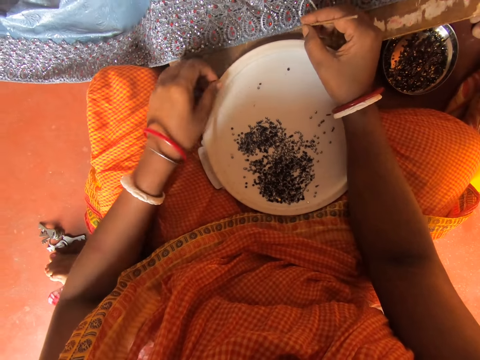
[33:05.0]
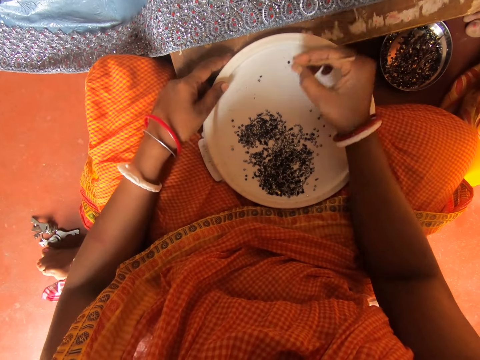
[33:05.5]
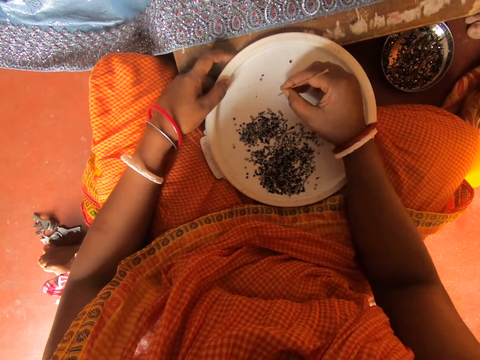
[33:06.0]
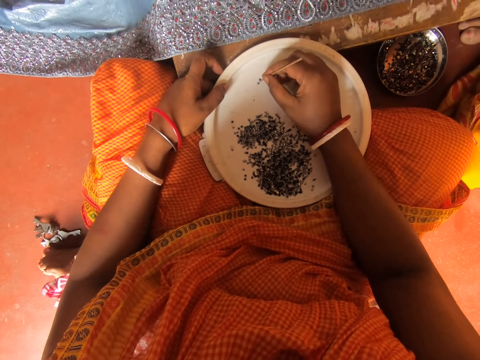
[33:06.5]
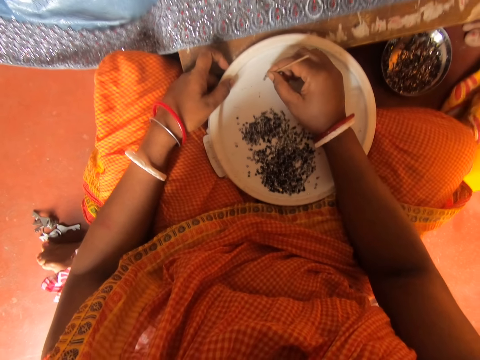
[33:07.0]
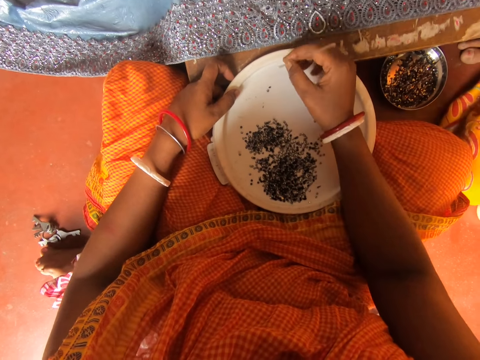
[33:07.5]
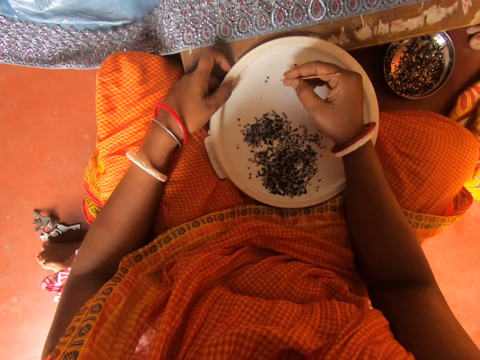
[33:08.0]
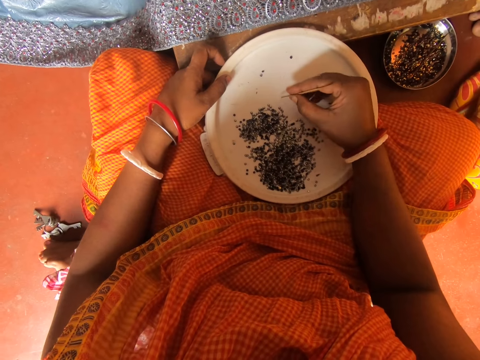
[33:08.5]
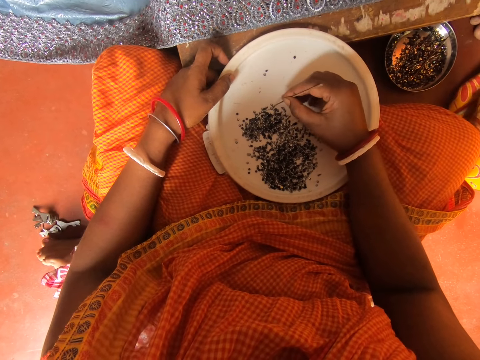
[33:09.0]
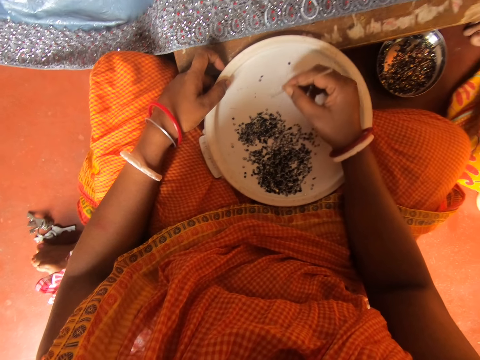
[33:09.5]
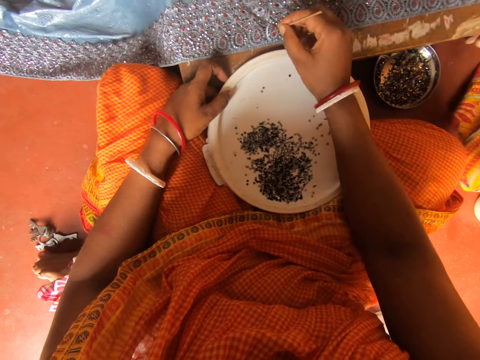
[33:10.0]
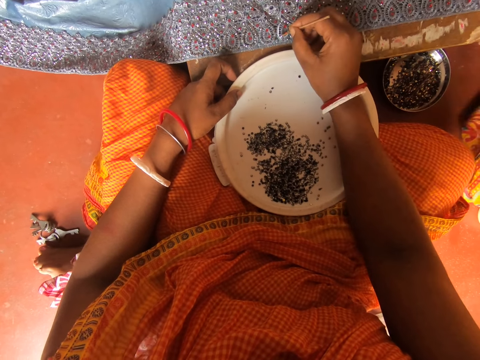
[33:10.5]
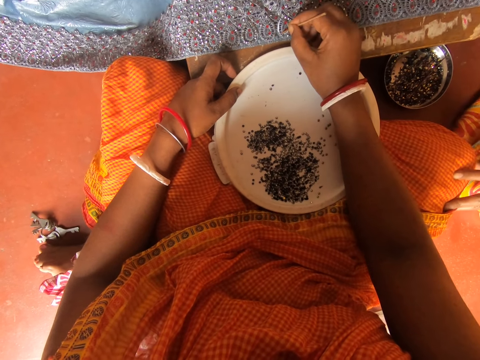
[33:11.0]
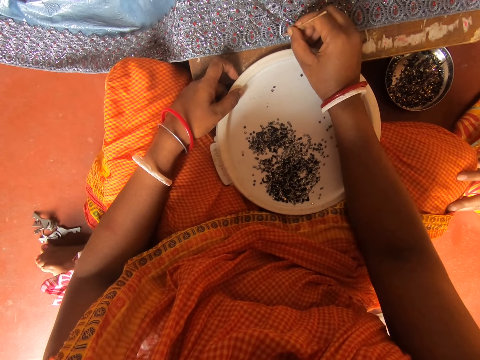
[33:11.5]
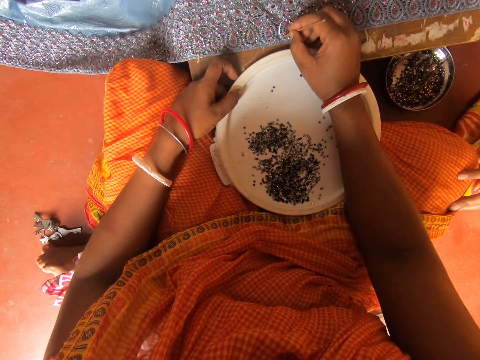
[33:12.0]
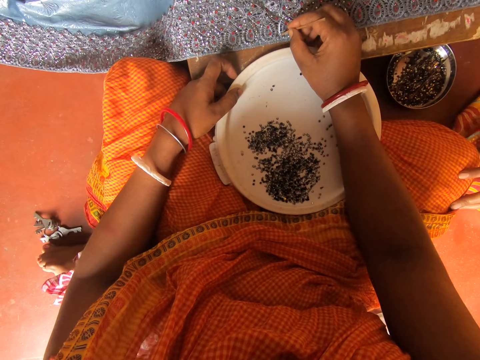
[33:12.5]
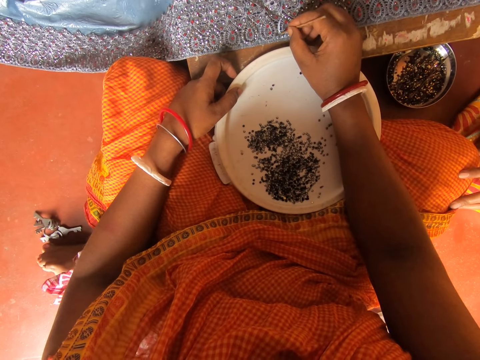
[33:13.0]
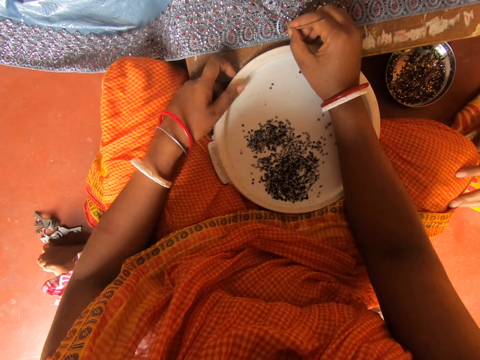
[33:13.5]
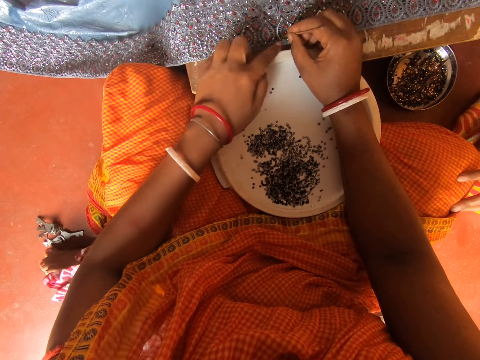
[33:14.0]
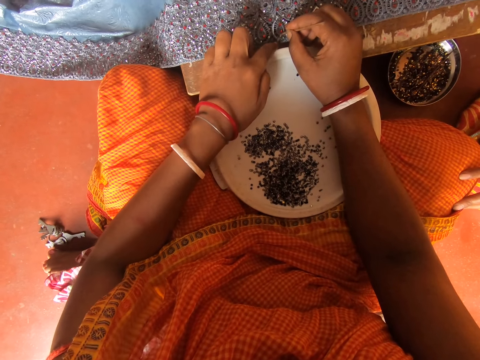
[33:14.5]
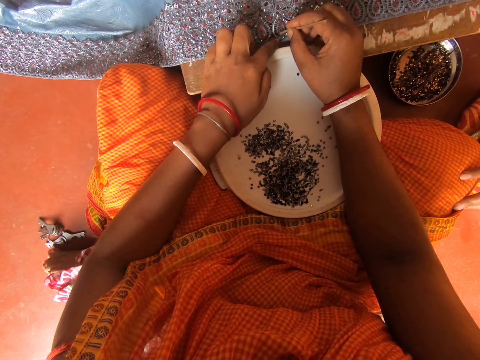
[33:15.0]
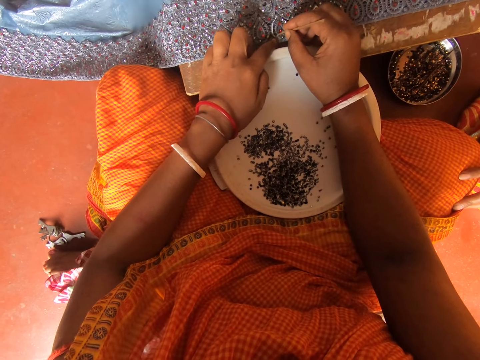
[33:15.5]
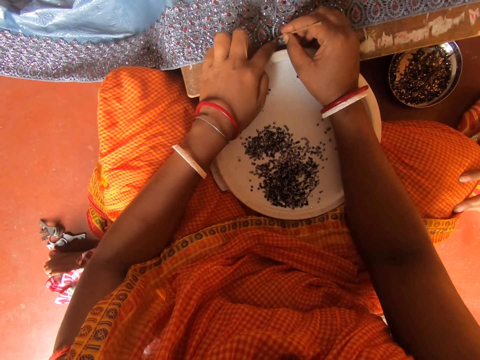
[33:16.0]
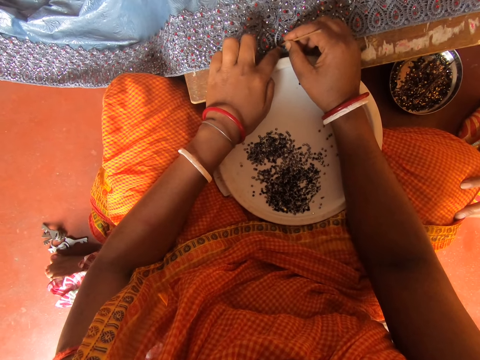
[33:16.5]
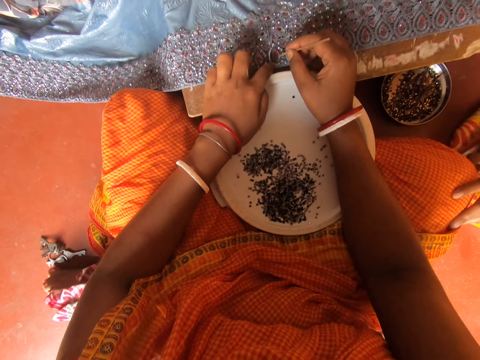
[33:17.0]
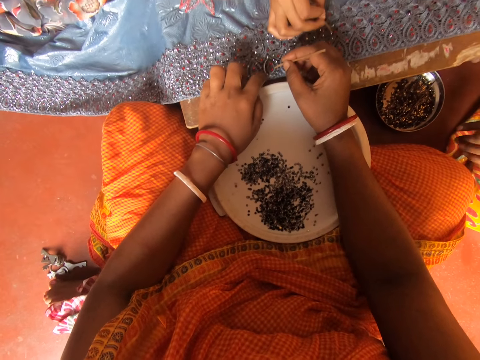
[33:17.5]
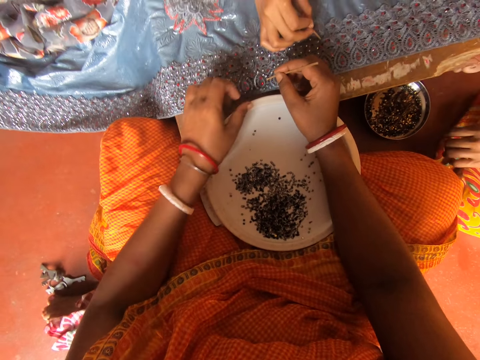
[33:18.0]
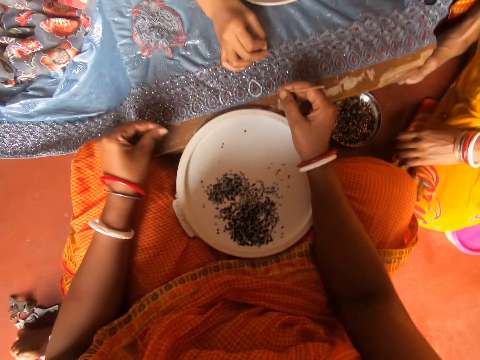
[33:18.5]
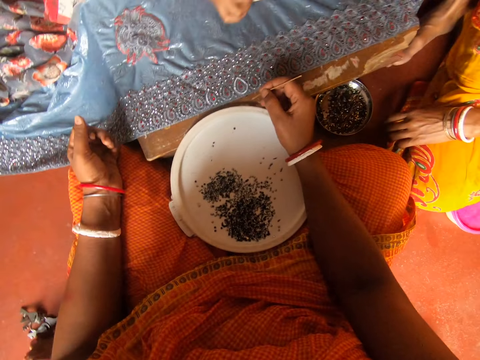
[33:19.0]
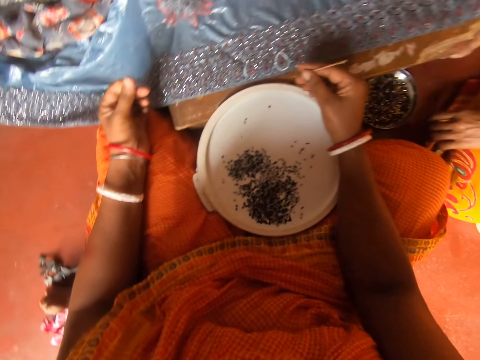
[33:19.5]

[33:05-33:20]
The camera wearer holds a lid. They touch a bead with a stick. They pick a bead with the stick on the plate. They stick the bead on a cloth. They touch the cloth. They rub fingers.

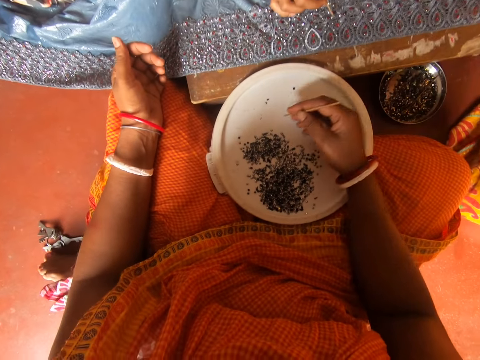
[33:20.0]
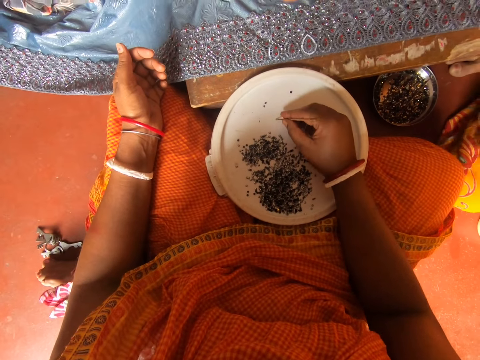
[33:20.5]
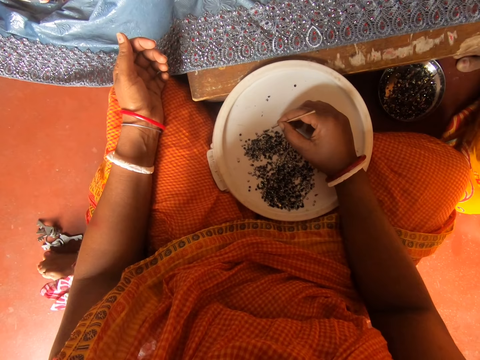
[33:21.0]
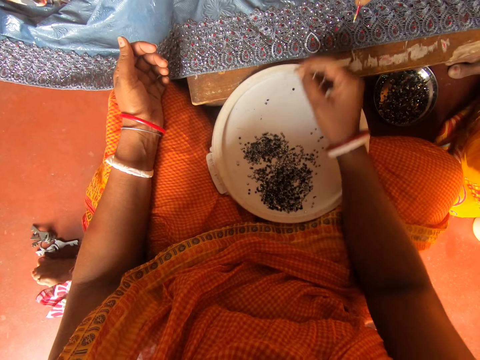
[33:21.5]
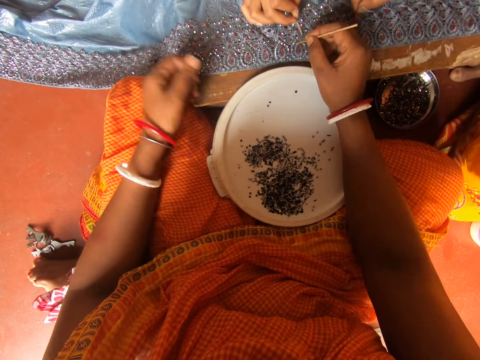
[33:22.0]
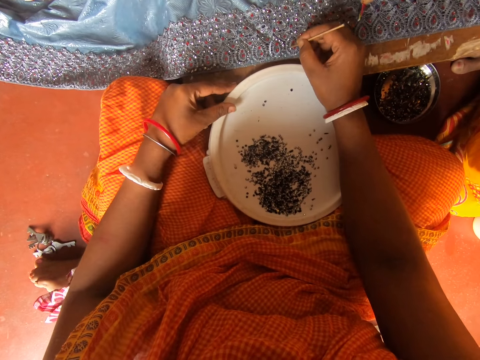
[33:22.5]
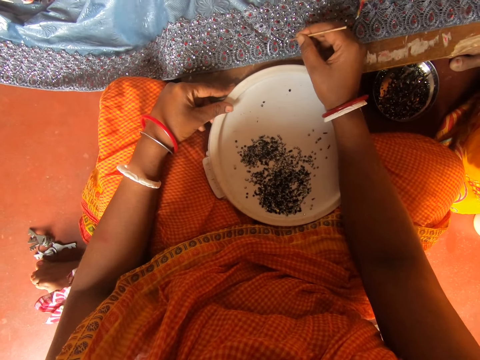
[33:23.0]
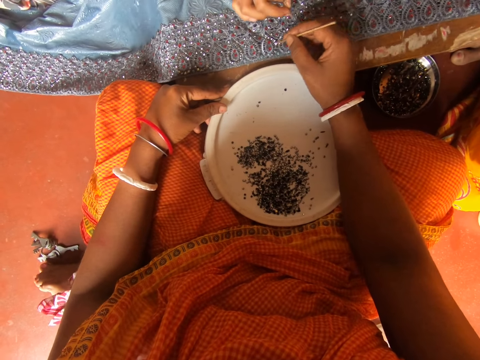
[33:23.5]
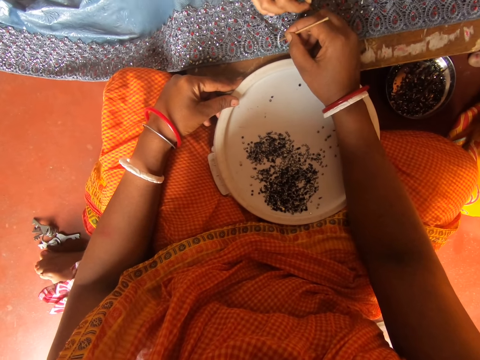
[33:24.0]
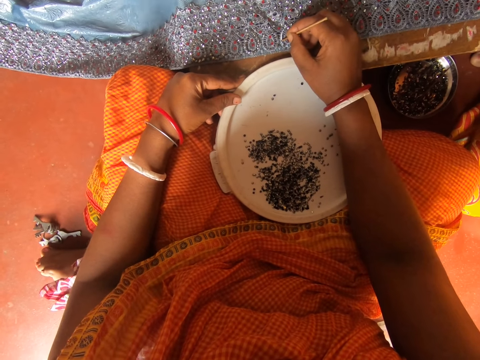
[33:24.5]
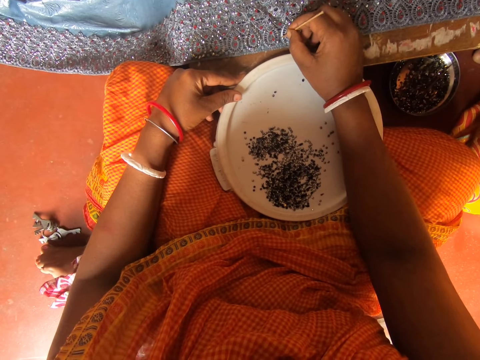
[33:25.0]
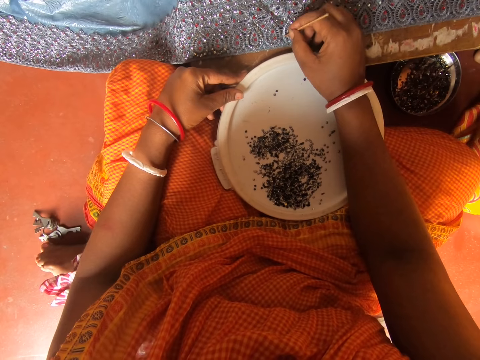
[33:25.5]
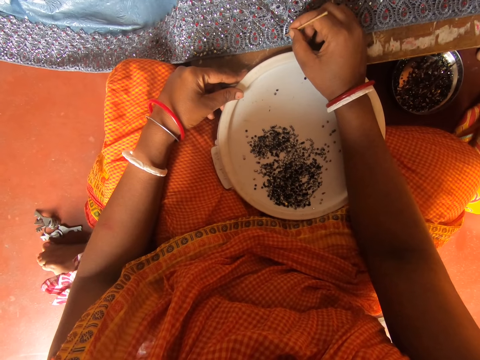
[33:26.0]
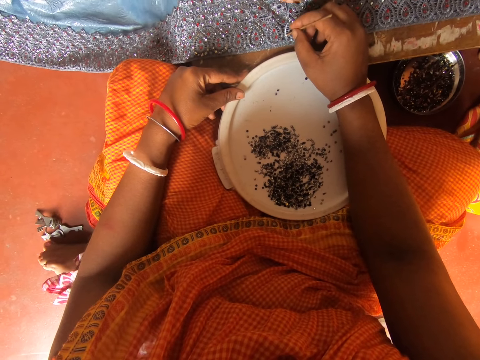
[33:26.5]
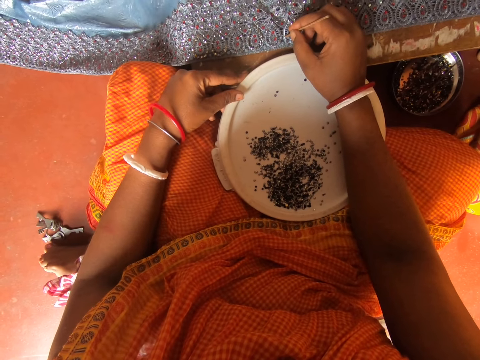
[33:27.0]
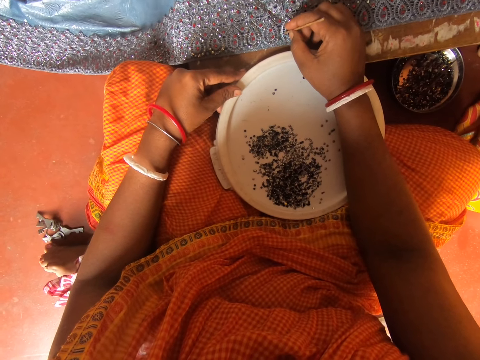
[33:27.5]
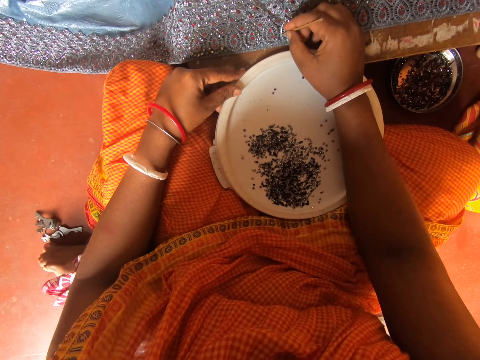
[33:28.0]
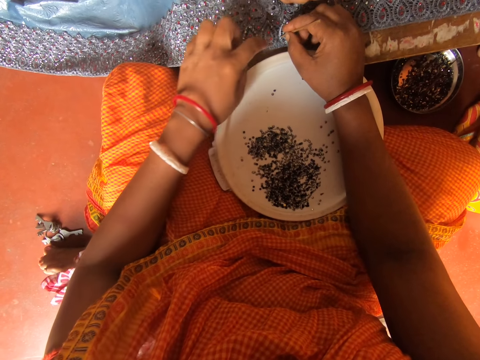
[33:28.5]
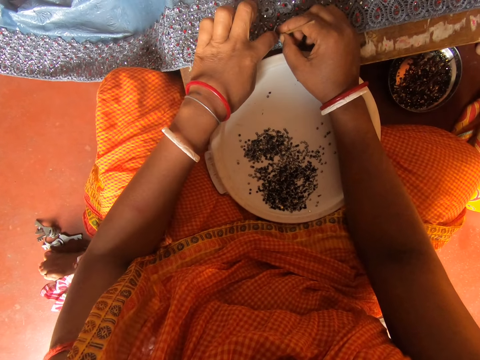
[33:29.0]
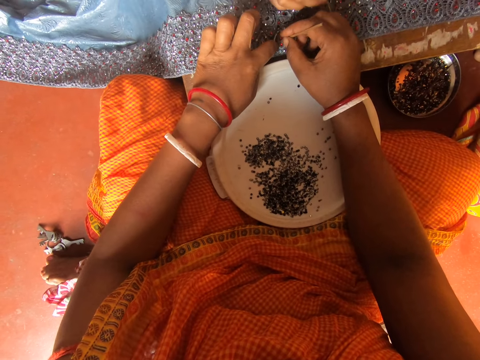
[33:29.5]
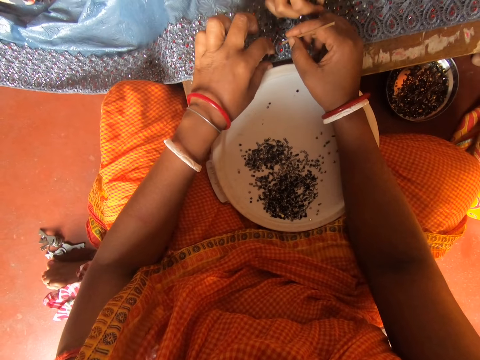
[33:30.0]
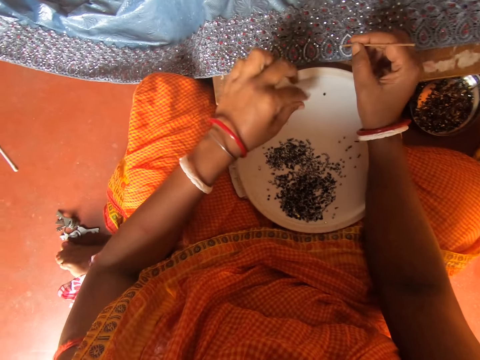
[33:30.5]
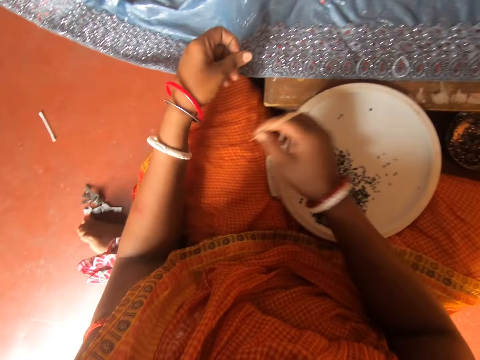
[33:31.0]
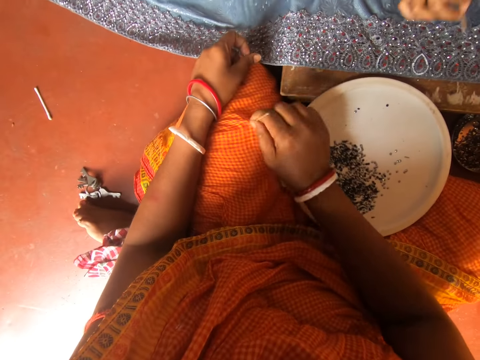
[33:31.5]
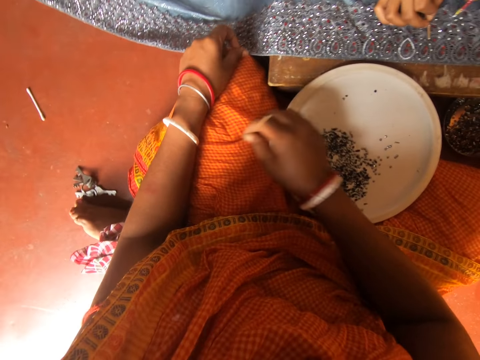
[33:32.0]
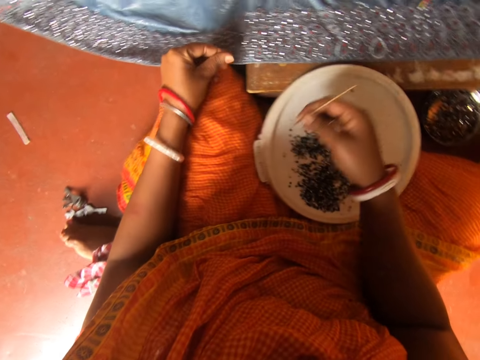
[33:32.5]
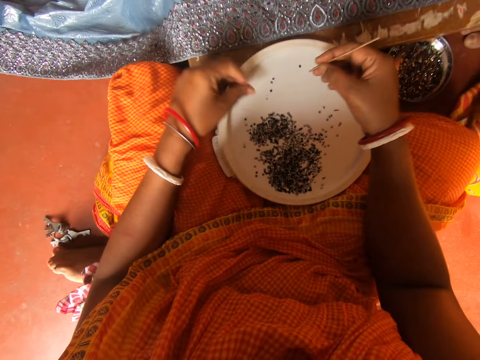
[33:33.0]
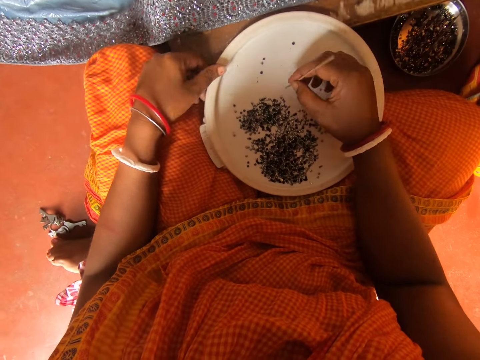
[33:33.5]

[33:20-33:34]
The camera wearer picks a bead with a stick on the plate. They hold a lid. They stick the bead on a cloth. They touch the cloth, rub fingers, and wipe the stick with a garment. They scrub their cloth using the stick. They hold the lid.
